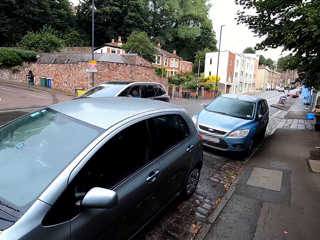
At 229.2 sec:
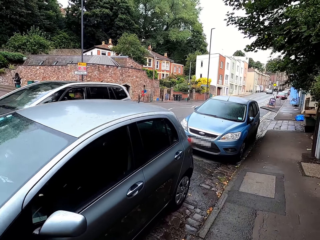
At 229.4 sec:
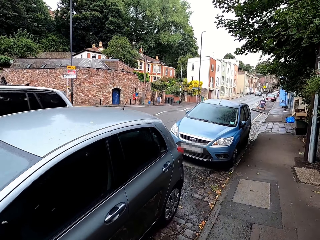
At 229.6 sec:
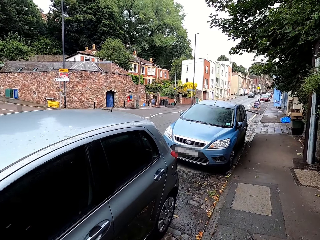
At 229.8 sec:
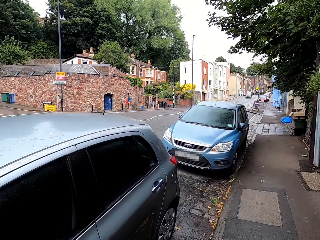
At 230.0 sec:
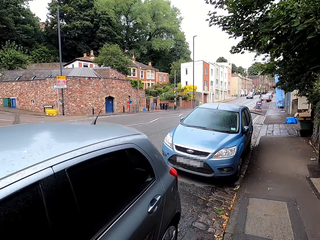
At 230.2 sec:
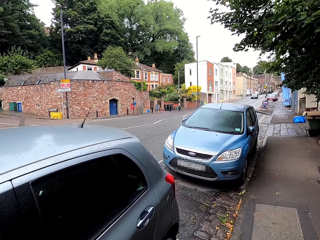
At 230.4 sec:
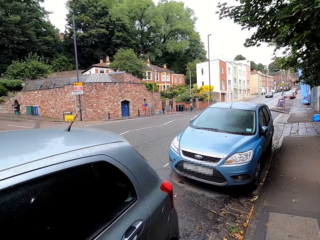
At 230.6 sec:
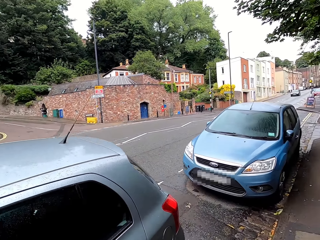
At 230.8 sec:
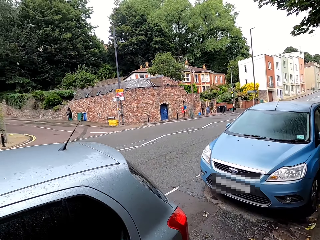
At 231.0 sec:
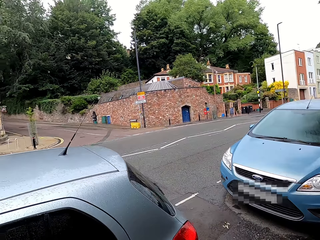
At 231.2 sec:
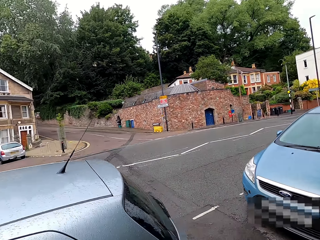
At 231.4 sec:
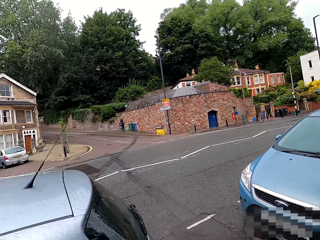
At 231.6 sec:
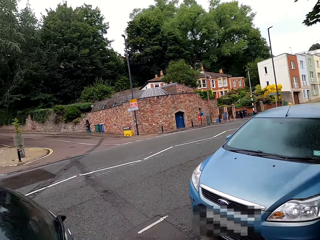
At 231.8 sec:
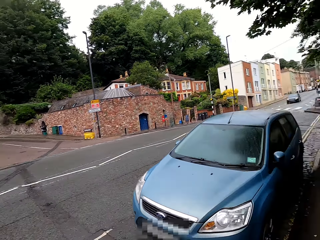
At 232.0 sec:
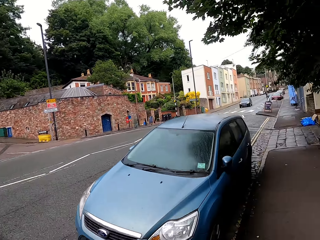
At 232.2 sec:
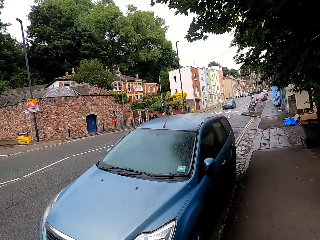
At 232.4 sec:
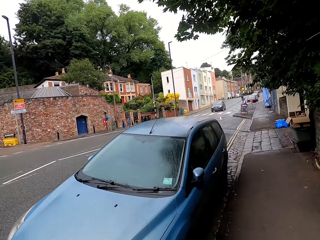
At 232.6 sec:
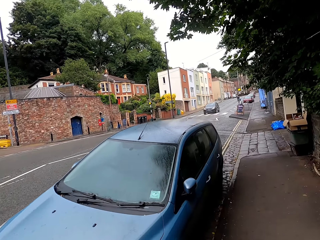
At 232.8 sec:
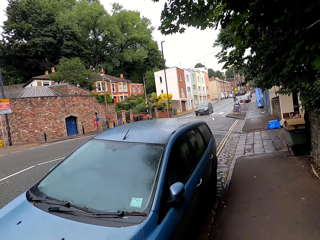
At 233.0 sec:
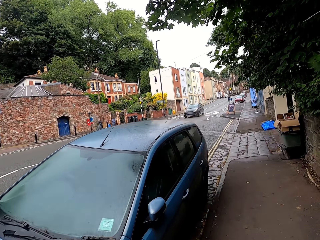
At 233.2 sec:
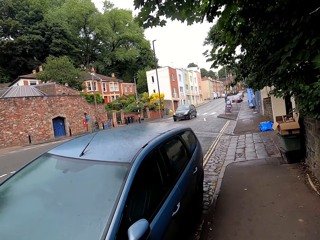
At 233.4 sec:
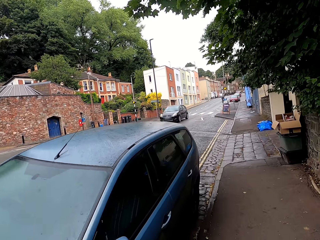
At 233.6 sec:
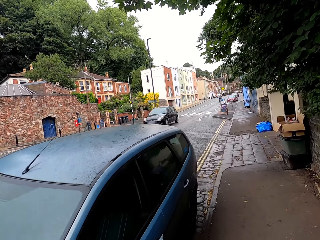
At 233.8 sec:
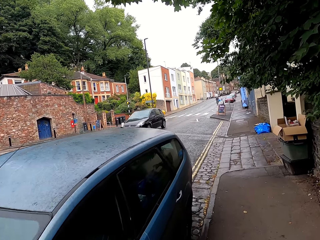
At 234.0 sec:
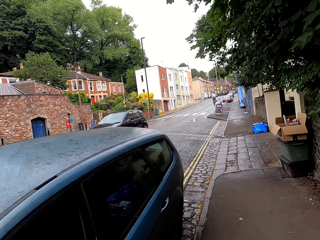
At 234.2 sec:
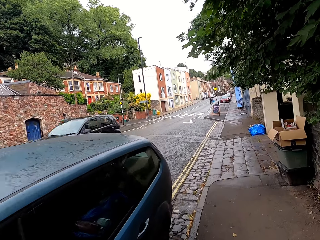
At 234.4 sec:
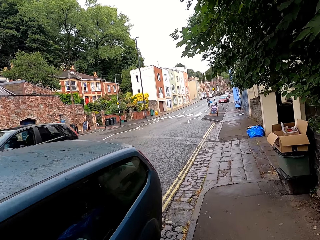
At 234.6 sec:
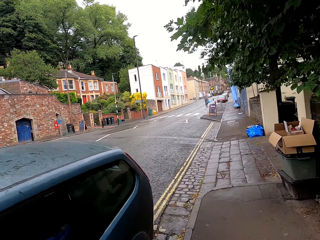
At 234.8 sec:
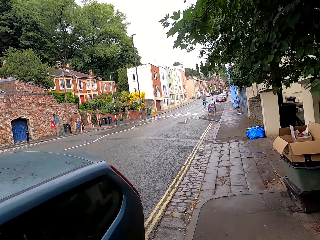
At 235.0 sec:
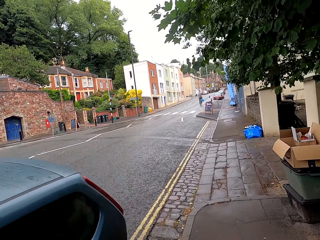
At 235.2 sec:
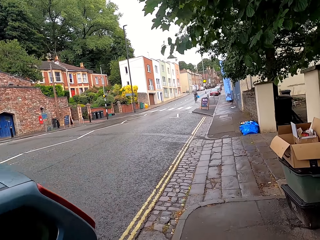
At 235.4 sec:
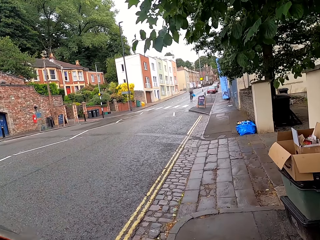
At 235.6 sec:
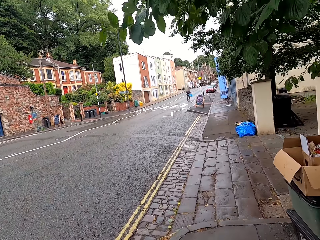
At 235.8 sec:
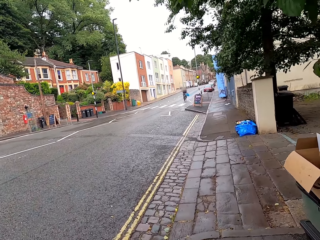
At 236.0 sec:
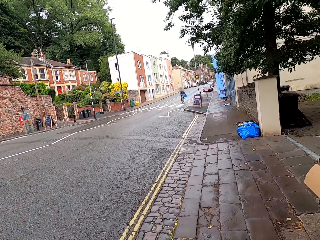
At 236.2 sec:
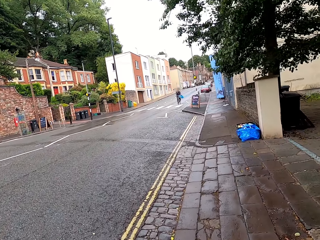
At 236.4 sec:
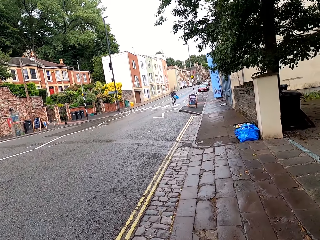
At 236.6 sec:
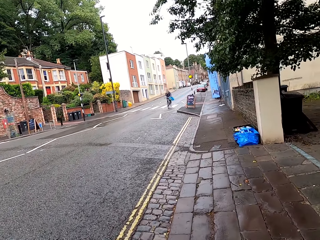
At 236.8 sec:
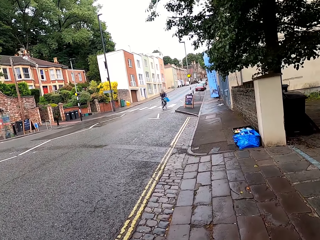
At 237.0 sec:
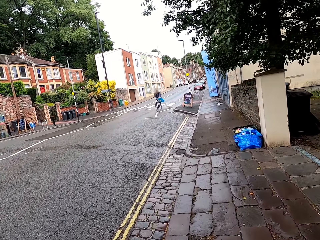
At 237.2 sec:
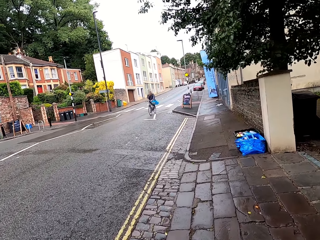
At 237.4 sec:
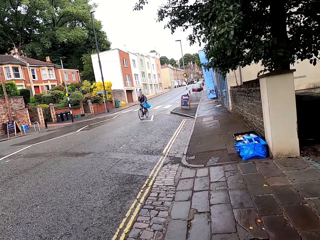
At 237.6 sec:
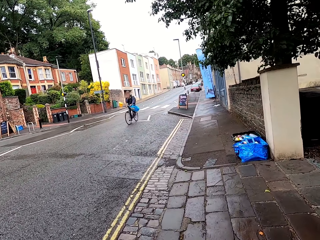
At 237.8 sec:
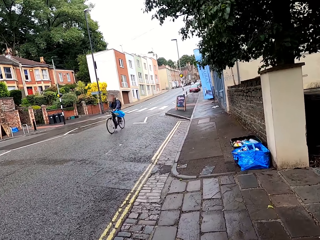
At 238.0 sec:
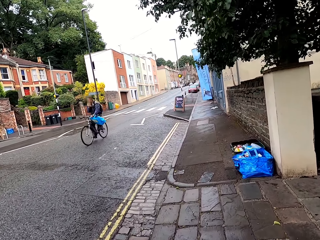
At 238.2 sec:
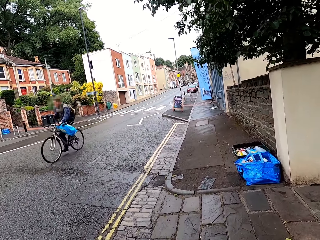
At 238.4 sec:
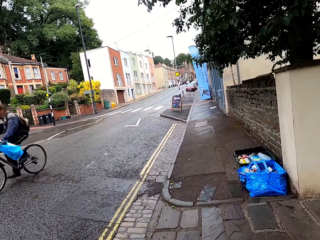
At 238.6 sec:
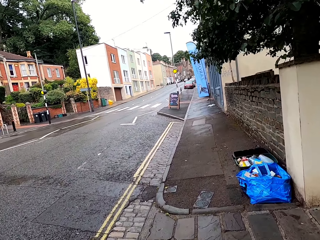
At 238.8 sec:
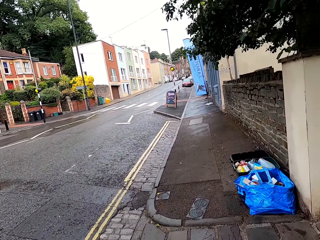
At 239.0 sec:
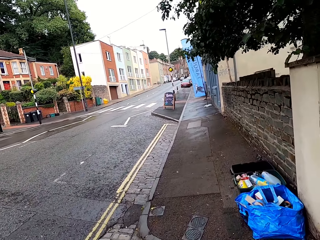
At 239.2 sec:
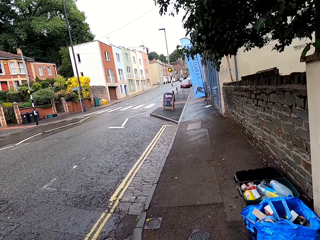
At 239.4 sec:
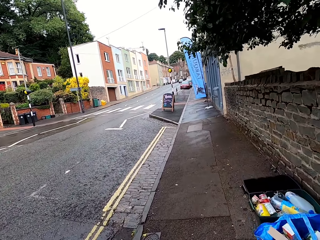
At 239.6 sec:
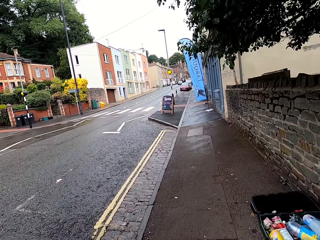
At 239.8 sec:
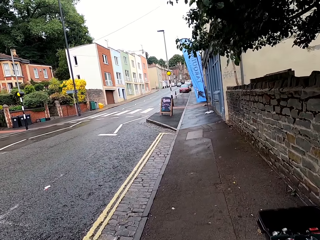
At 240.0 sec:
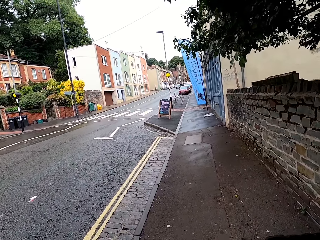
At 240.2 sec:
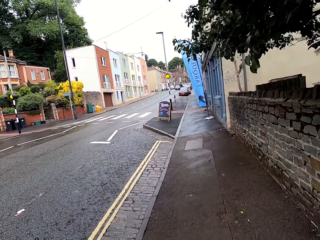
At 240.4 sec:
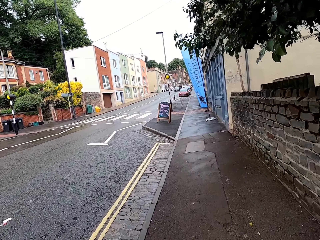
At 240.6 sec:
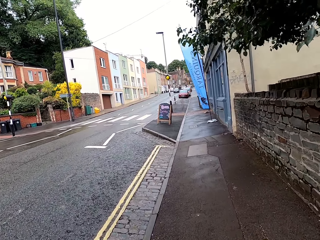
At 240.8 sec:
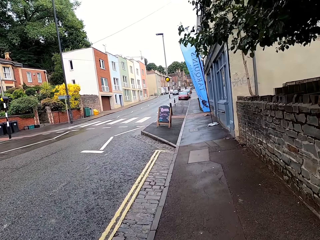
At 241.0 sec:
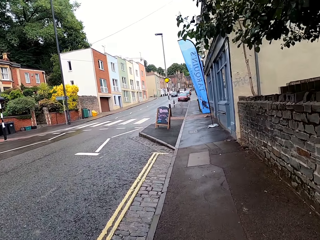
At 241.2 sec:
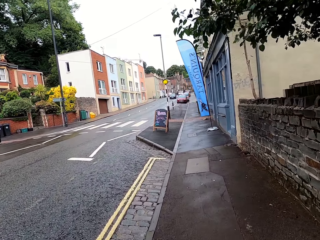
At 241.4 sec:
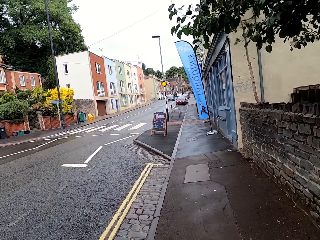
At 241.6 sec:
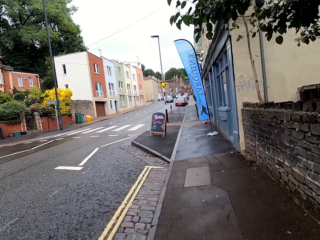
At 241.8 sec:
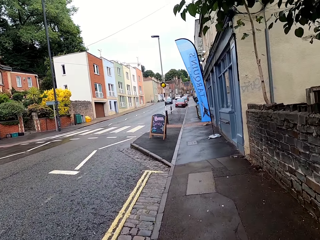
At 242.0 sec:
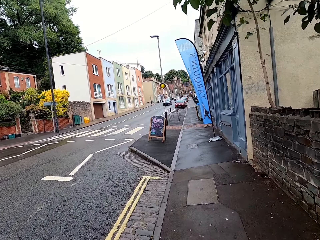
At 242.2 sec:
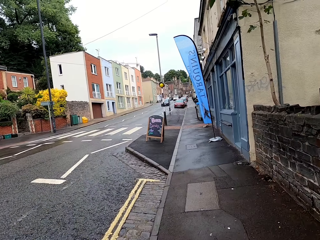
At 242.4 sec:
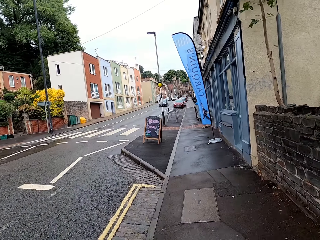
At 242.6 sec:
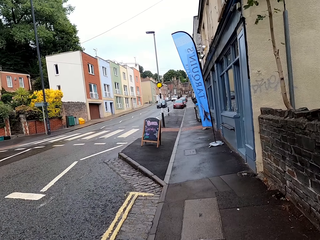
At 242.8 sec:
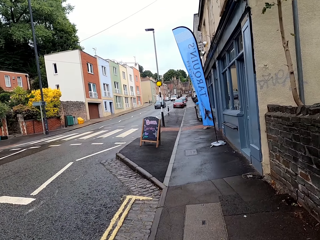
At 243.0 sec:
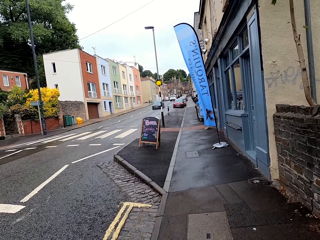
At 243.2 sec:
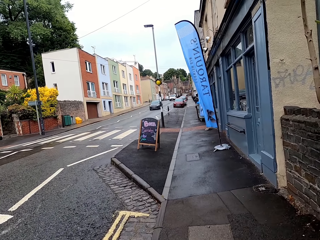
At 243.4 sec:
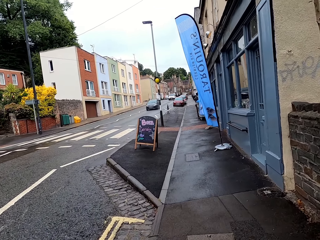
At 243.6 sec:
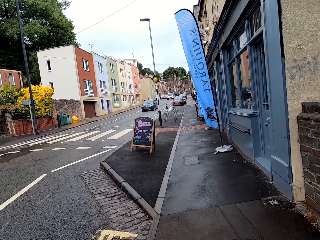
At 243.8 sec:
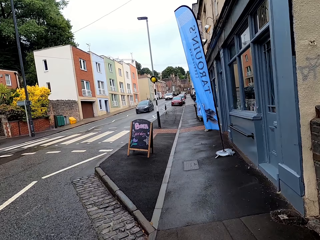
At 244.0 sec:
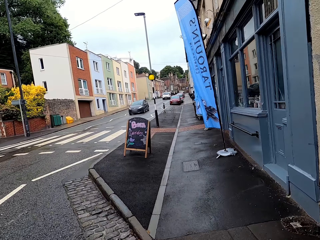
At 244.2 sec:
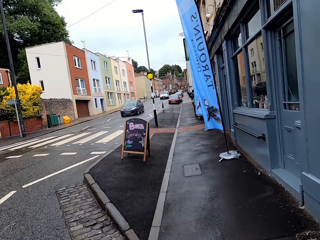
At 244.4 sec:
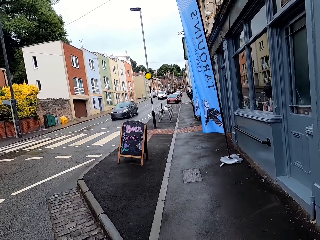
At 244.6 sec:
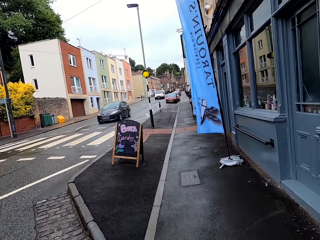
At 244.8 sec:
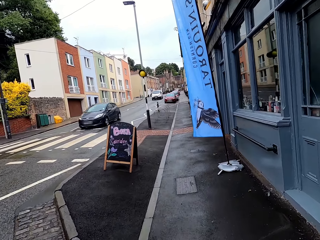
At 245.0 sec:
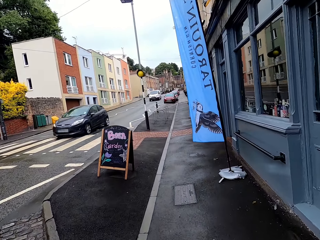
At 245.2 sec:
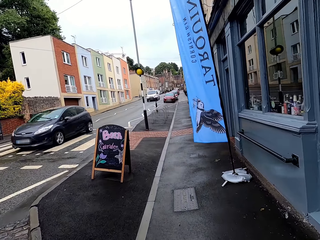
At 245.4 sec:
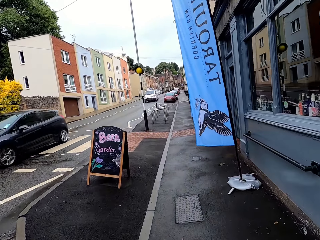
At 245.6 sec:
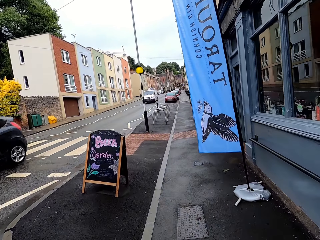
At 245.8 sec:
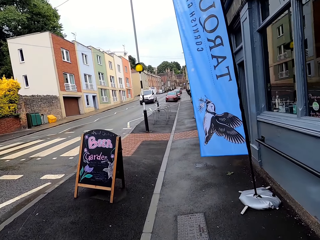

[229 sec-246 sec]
The camera wearer walks along the road. A person cycles in the opposite direction. The camera wearer walks along the road.

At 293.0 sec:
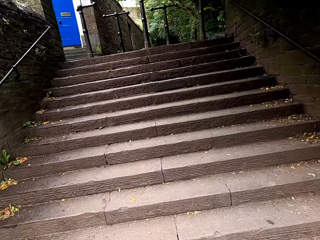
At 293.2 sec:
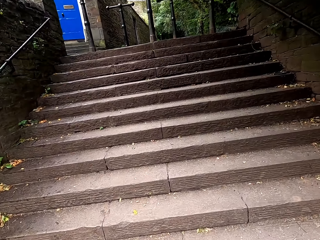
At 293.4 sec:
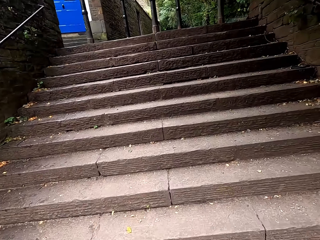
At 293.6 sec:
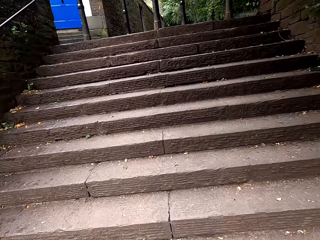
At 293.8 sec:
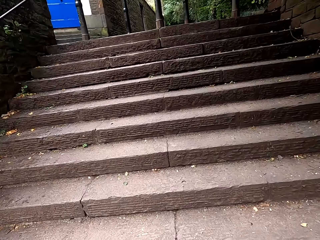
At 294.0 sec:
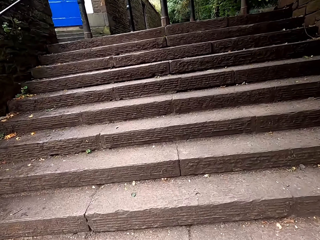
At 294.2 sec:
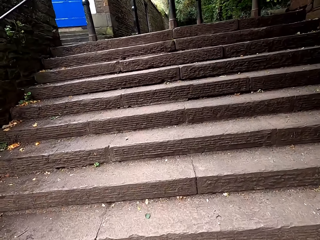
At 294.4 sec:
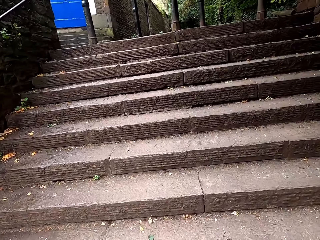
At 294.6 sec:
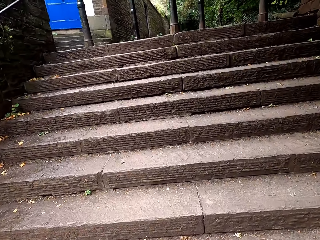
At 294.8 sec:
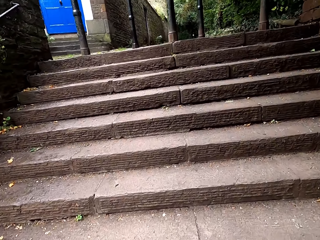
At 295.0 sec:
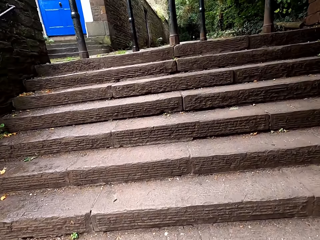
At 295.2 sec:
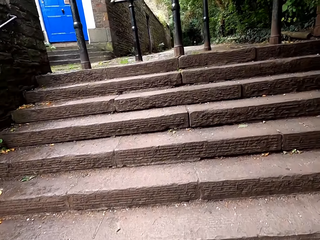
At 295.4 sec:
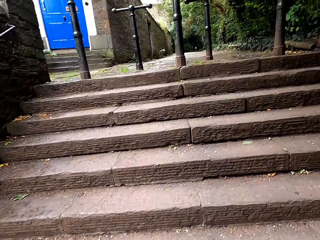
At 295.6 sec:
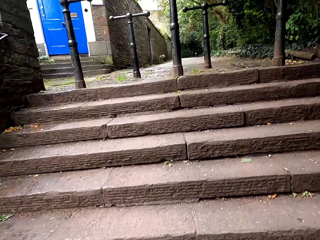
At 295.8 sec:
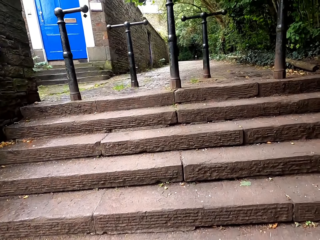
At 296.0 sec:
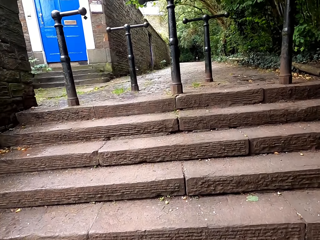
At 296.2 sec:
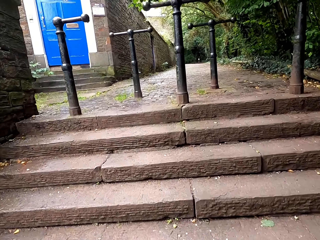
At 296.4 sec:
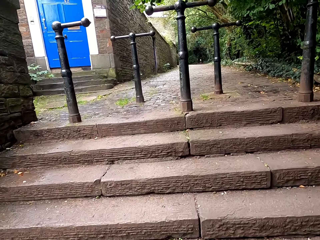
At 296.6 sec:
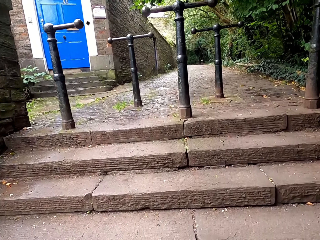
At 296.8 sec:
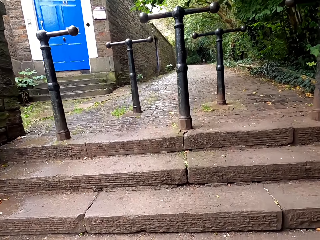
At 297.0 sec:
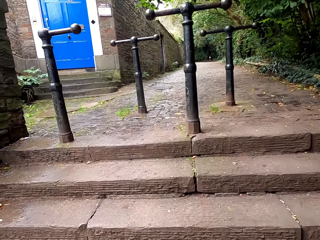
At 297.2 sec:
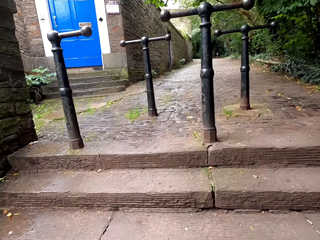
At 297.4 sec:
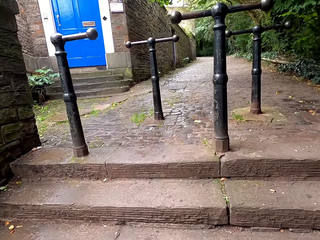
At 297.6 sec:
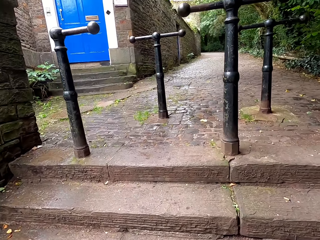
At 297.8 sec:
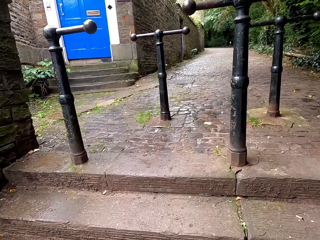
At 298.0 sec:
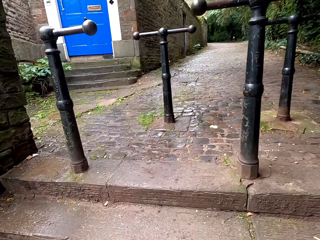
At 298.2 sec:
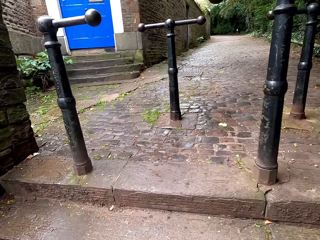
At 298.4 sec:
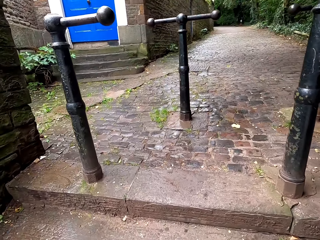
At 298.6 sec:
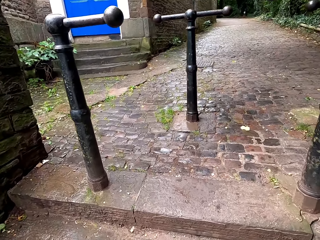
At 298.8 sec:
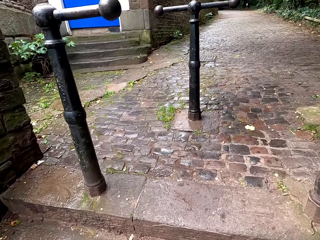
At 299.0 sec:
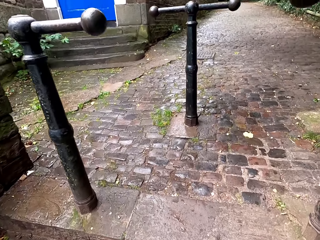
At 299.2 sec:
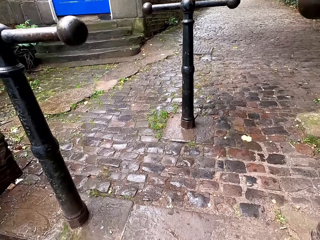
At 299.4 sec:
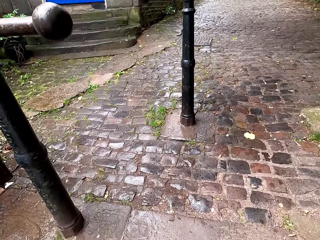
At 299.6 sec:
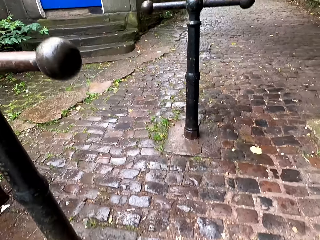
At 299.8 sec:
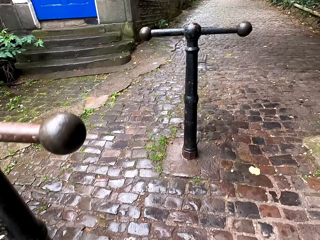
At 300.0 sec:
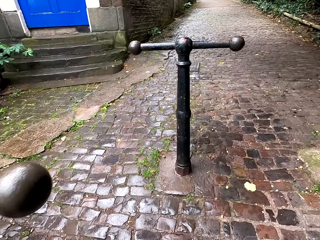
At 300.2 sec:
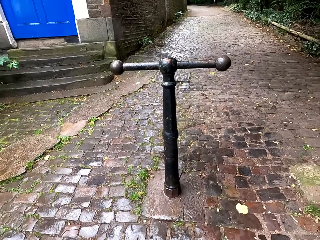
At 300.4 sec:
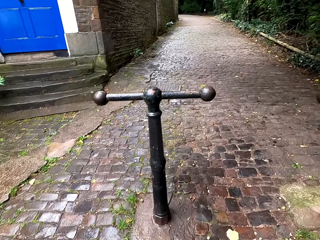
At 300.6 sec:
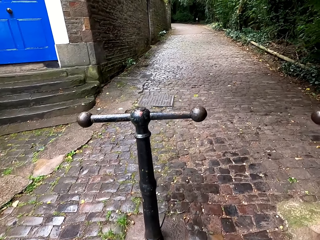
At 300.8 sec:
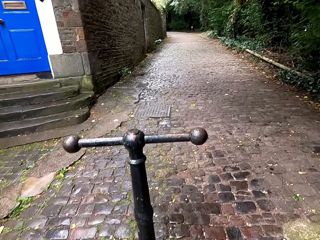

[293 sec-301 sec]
The camera wearer walks upstairs. They walk on the pavement.
